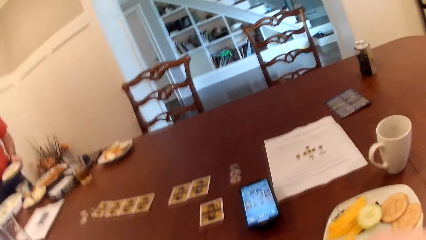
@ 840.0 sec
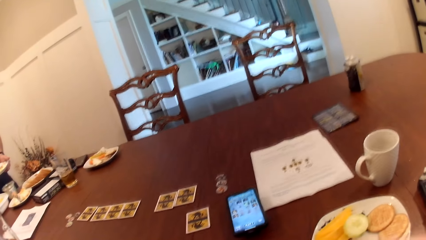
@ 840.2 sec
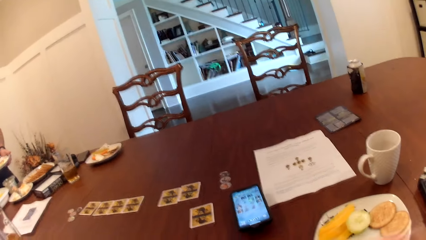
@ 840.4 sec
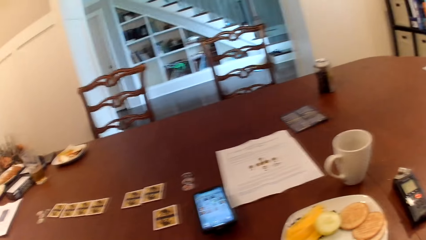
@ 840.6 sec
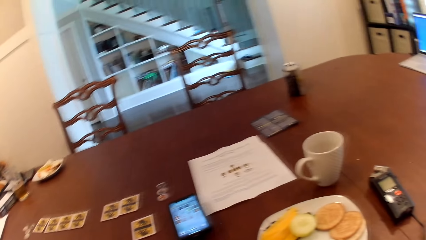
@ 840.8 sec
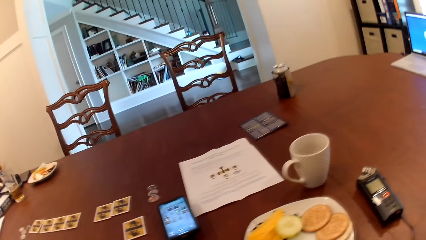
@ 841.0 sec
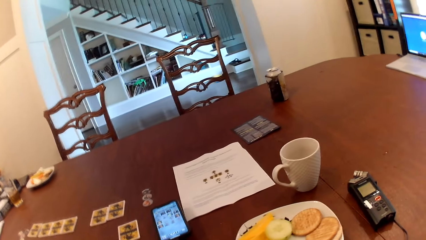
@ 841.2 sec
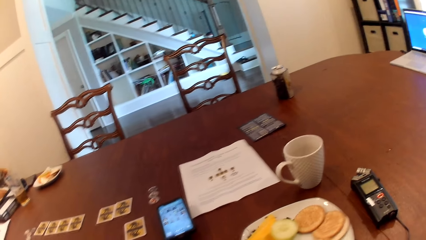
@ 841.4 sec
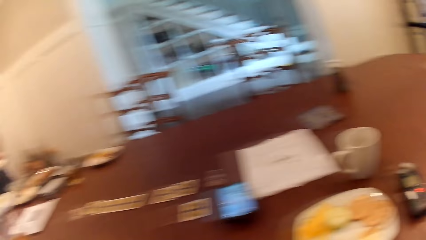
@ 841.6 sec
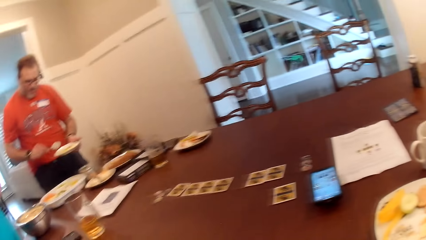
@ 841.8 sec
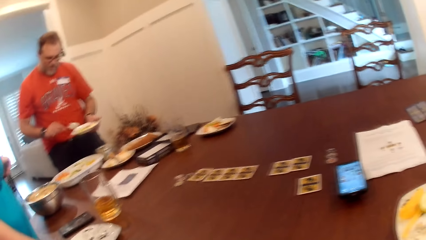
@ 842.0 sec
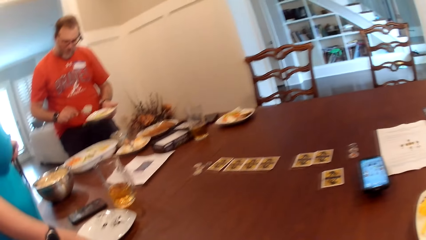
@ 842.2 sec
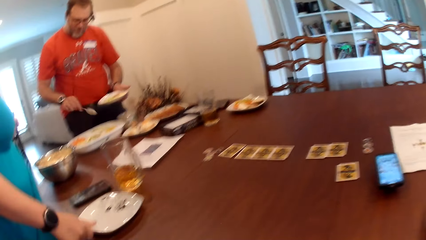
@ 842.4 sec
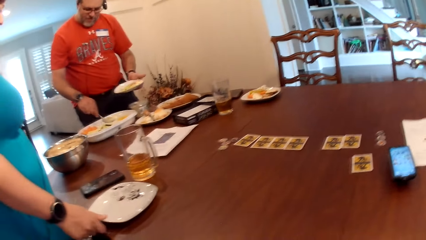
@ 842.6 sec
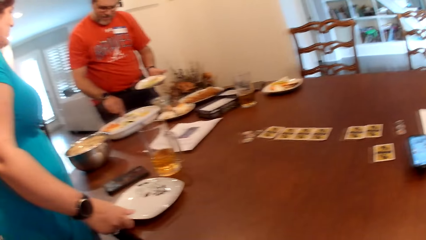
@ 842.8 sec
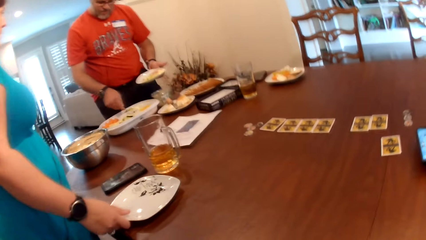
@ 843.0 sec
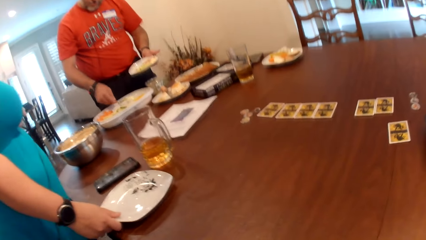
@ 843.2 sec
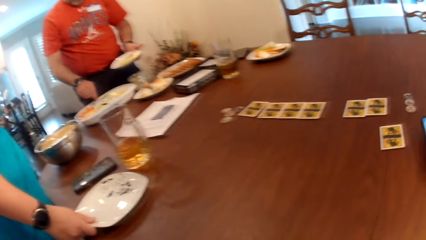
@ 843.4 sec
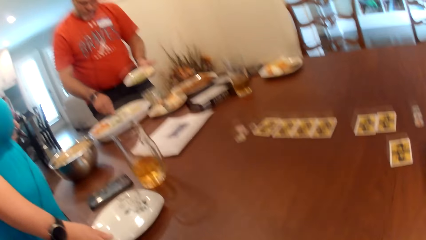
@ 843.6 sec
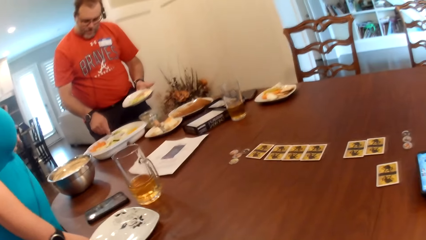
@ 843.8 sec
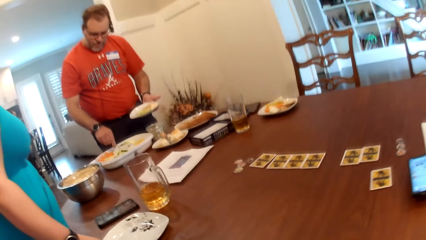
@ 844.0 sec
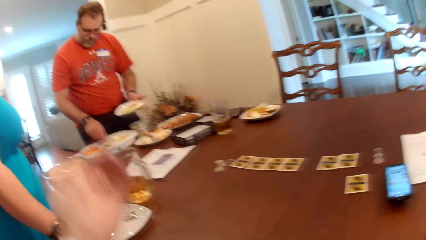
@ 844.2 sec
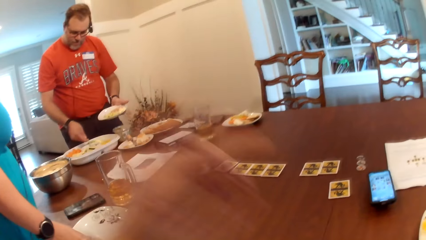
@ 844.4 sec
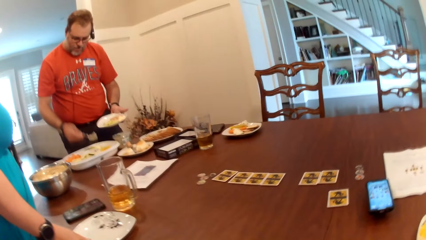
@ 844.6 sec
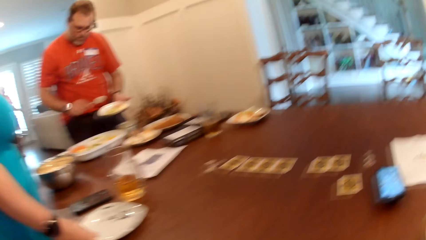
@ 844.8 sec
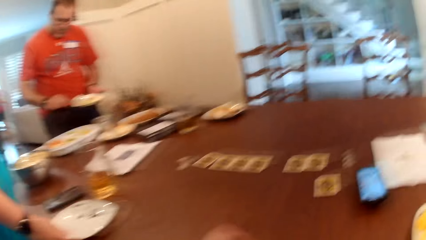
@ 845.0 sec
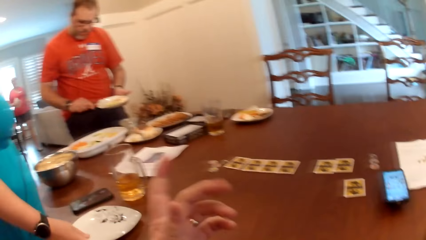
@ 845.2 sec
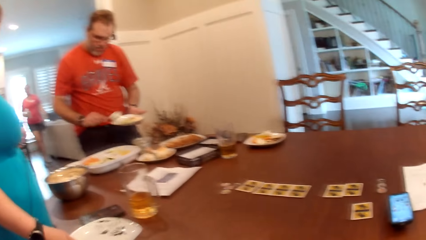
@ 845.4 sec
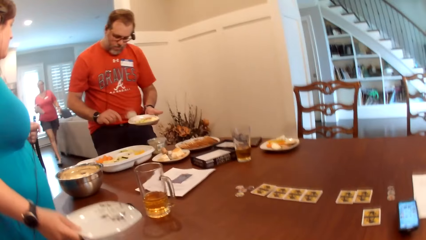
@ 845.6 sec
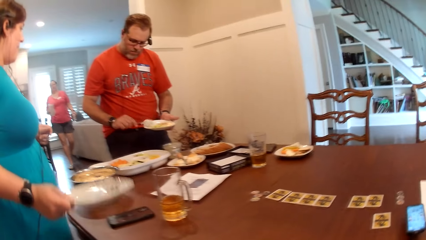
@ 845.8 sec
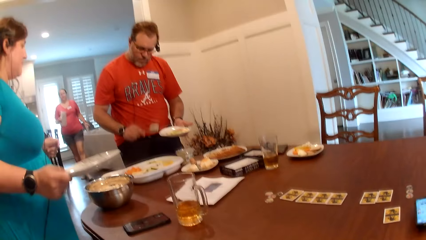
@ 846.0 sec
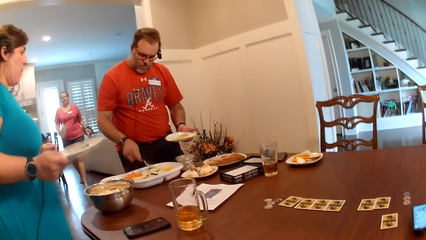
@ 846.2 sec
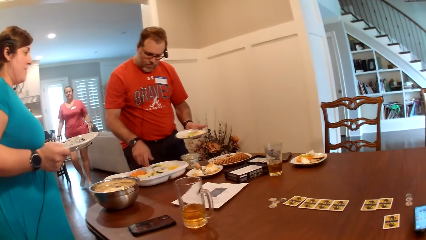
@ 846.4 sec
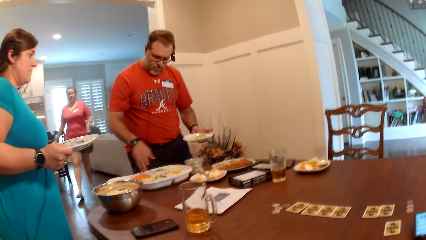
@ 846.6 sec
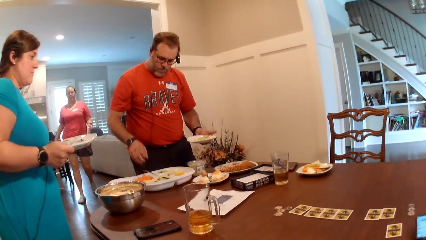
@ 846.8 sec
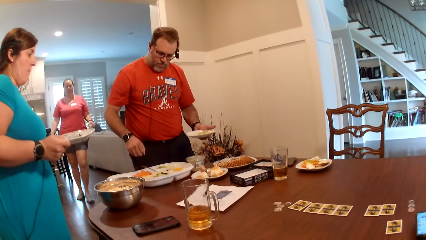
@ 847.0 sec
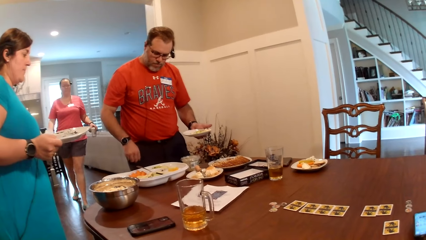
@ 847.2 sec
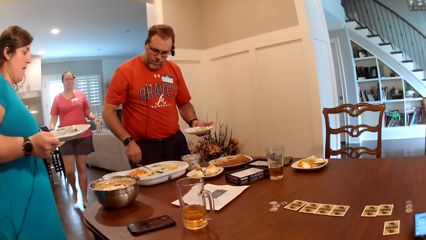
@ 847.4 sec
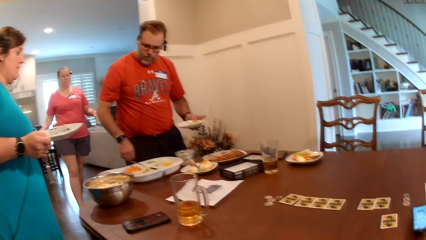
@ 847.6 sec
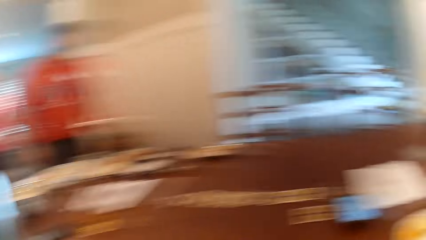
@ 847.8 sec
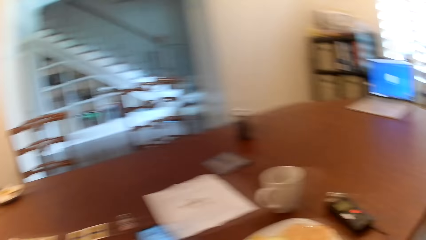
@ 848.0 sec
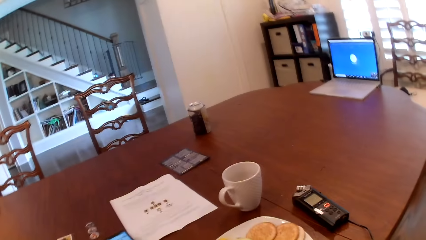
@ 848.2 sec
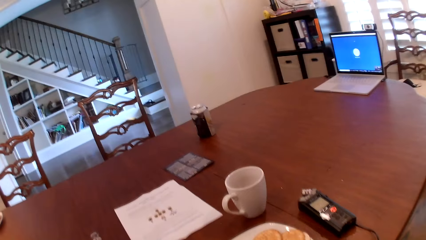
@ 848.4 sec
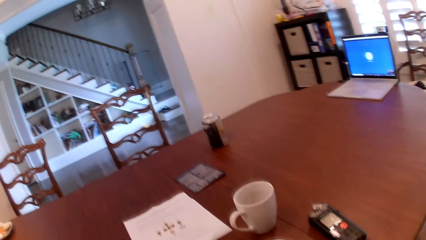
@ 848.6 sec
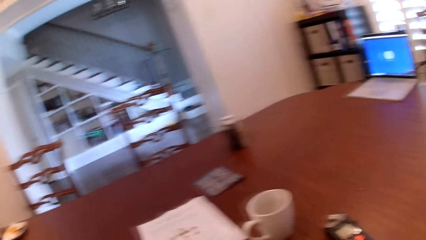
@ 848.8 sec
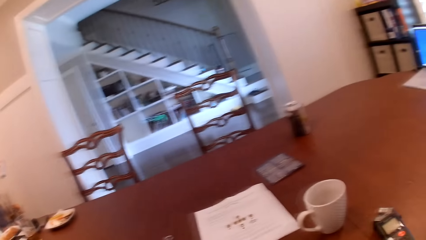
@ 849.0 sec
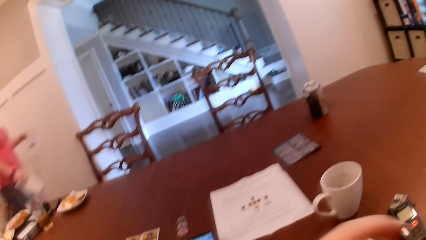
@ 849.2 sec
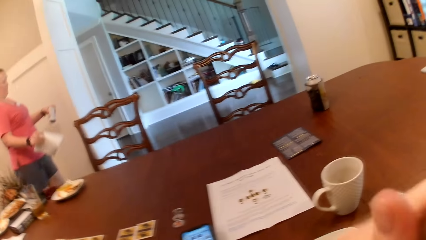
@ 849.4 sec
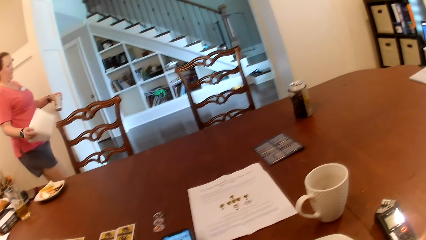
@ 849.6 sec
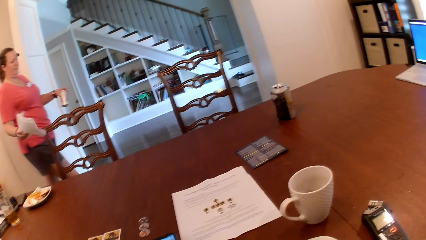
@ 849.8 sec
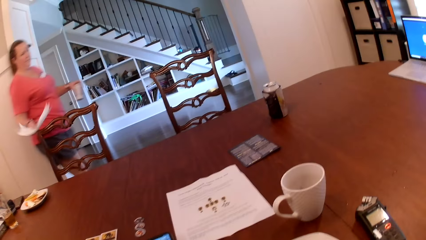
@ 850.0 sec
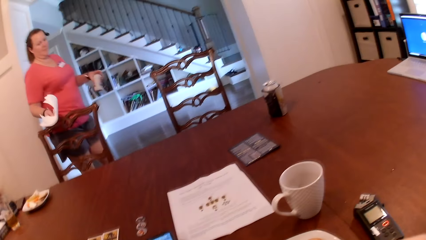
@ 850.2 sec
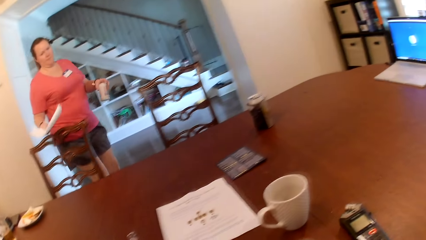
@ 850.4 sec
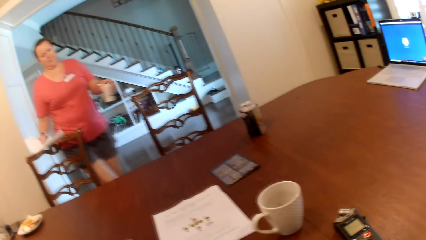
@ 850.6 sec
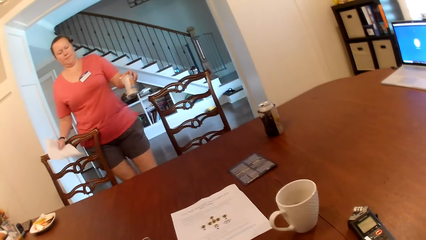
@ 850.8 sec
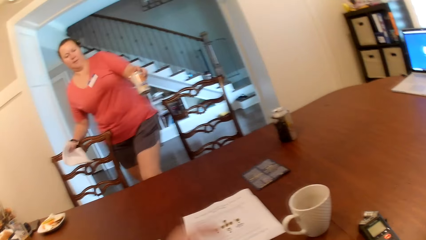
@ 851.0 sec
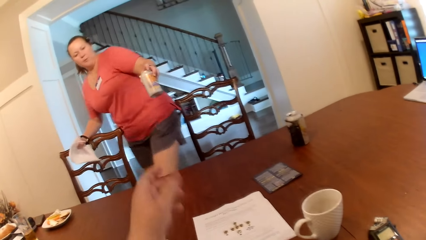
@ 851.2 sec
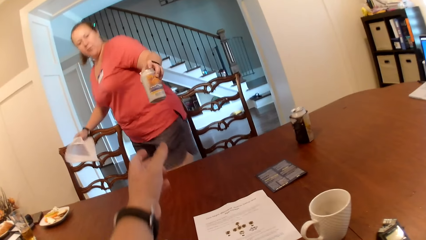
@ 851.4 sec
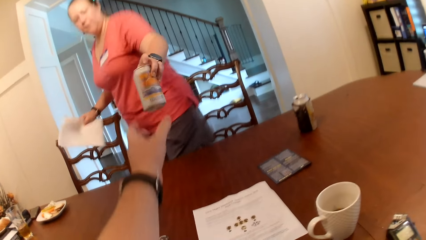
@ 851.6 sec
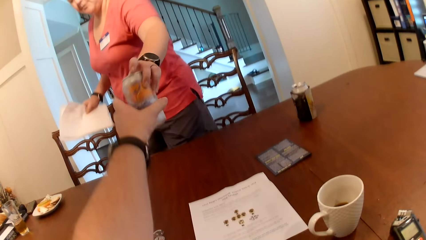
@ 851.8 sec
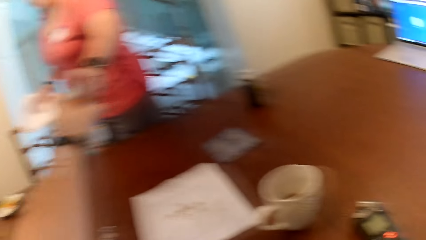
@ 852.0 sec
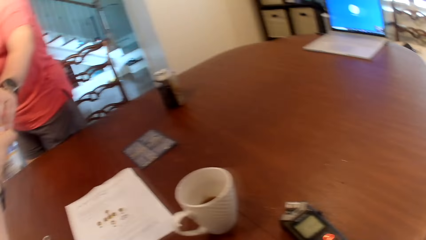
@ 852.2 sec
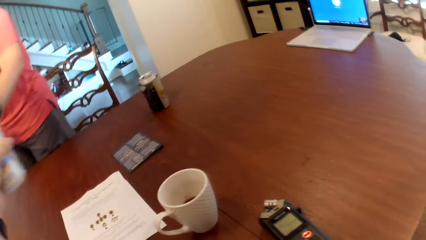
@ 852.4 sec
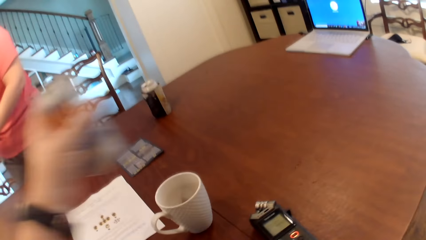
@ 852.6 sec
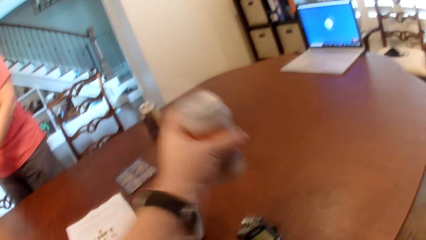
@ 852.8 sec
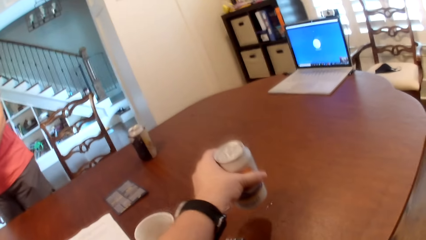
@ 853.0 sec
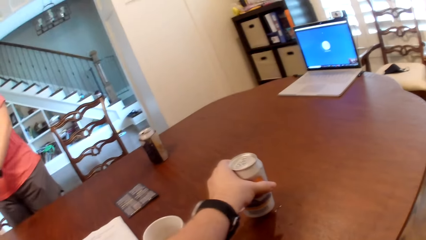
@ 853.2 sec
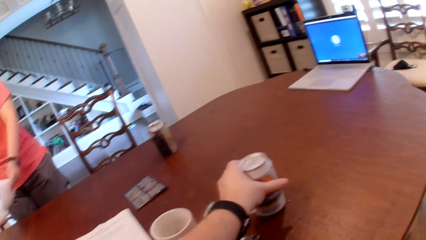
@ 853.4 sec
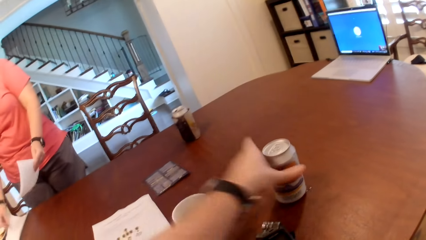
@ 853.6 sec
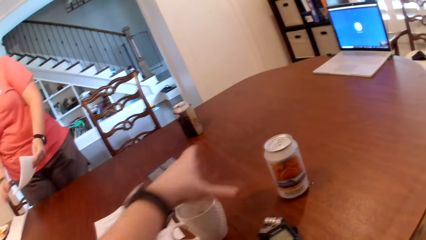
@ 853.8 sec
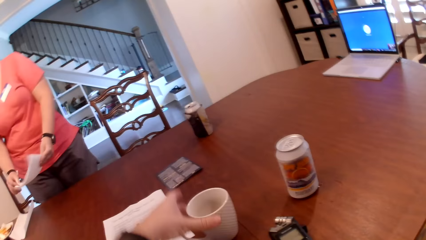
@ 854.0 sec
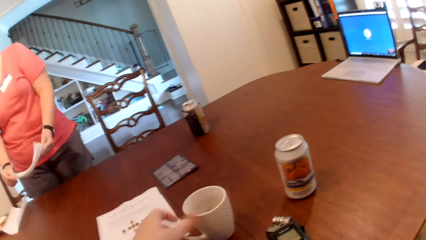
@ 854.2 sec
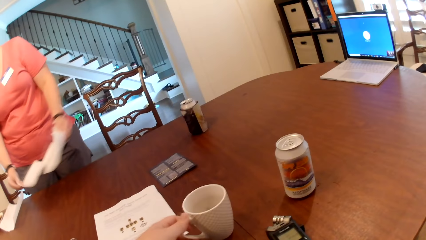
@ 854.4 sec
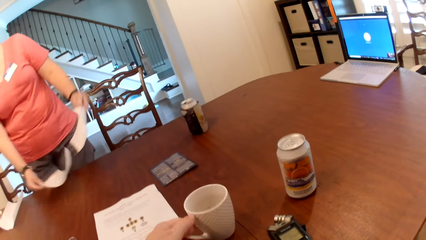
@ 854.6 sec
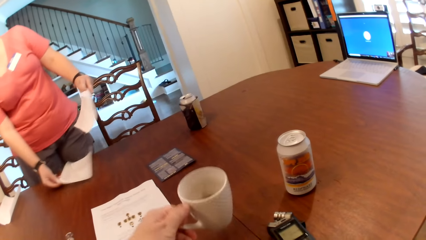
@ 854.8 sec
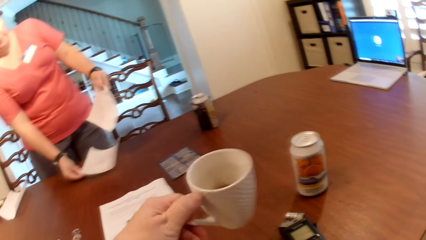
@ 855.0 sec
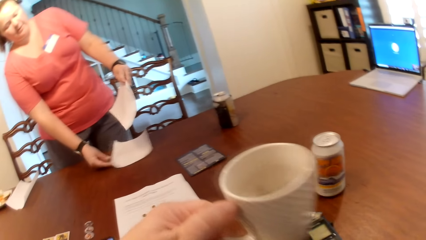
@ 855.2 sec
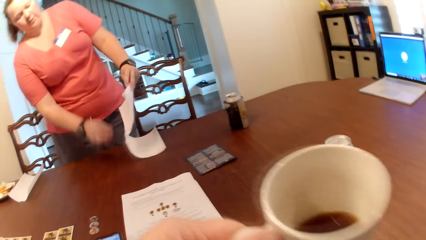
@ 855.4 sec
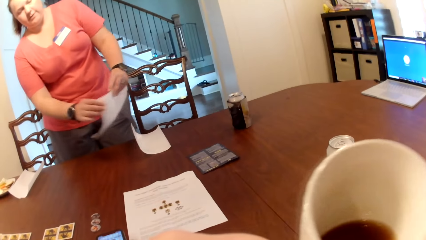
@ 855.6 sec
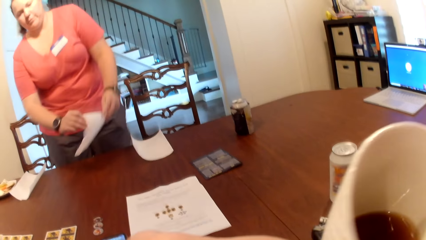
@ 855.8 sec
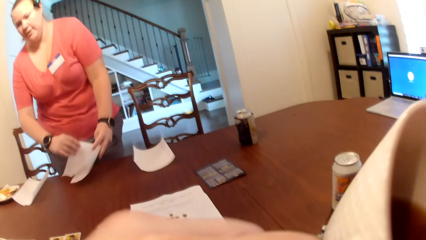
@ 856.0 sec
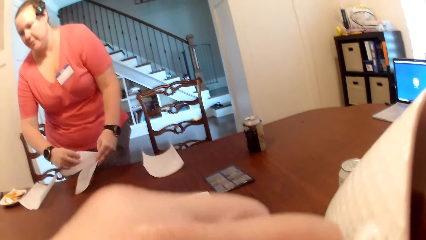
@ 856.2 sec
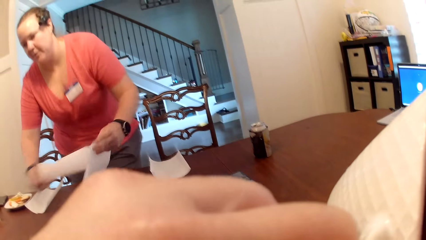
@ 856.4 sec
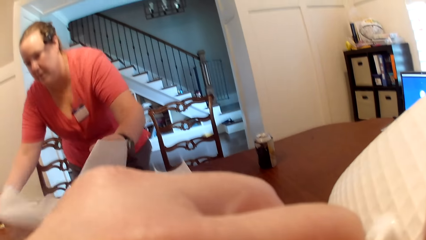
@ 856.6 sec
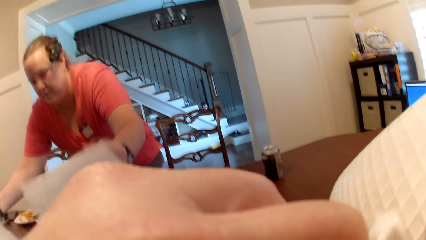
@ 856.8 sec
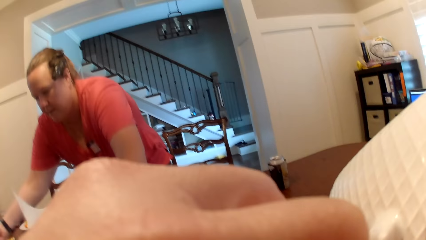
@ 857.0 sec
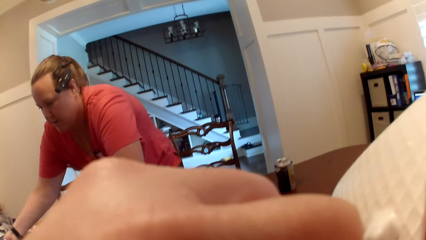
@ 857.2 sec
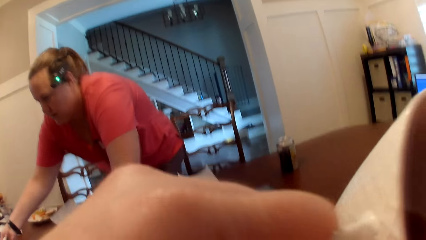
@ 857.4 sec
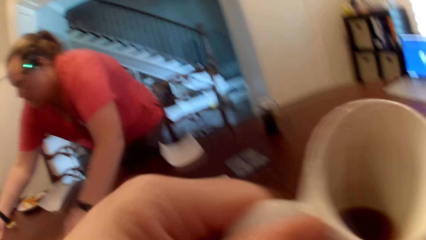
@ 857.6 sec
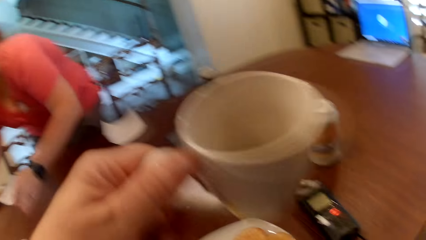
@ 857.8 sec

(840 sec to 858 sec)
The camera wearer looks around. A man dishes food into the plate with a spoon in his right hand. A woman walks towards the dining table from a sitting room with tissue papers in her right hand. The woman gives a canned drink to the camera wearer with her left hand. The camera wearer drops the canned drink on the table with his left hand. He picks a cup of drink on the table with his left hand. The woman arranges some tissue paper on the table with her right hand. The camera wearer drinks from the cup in his left hand.
